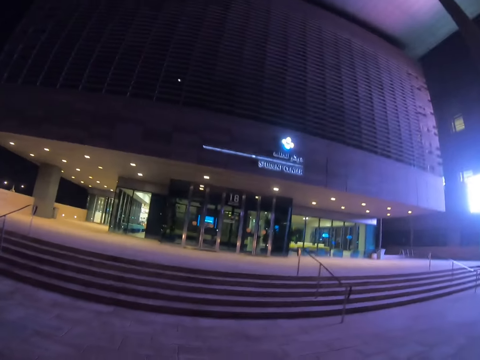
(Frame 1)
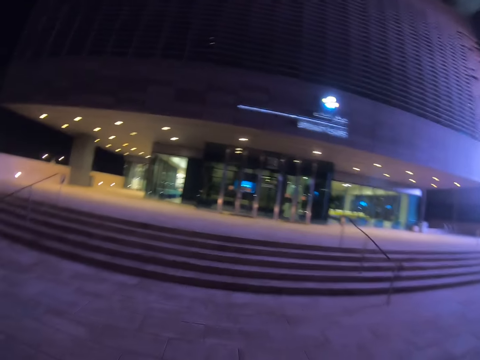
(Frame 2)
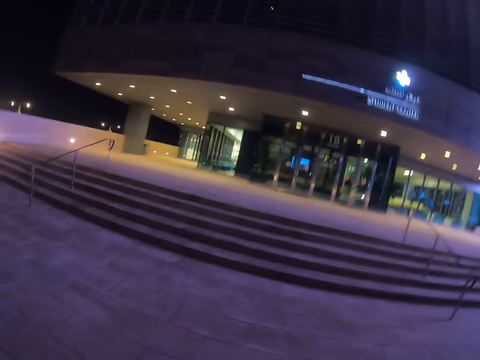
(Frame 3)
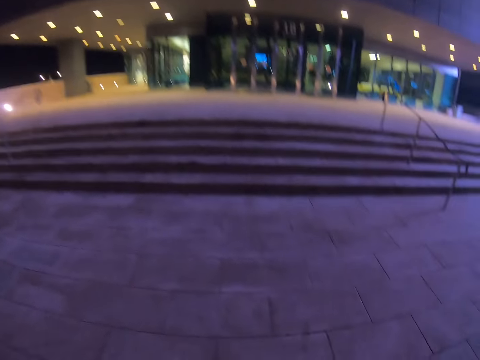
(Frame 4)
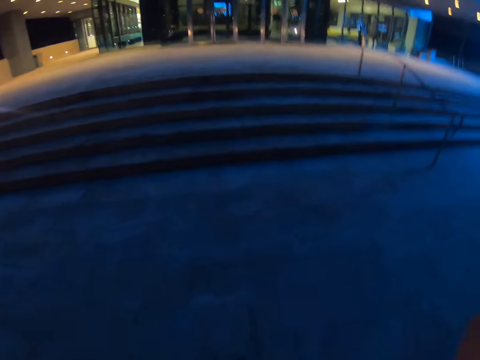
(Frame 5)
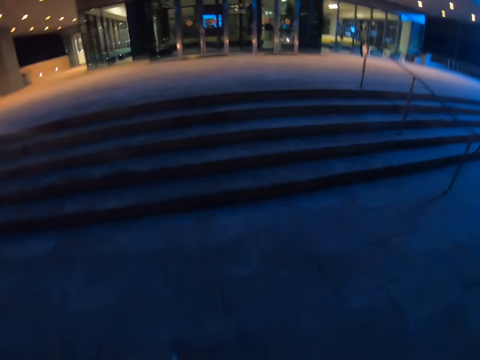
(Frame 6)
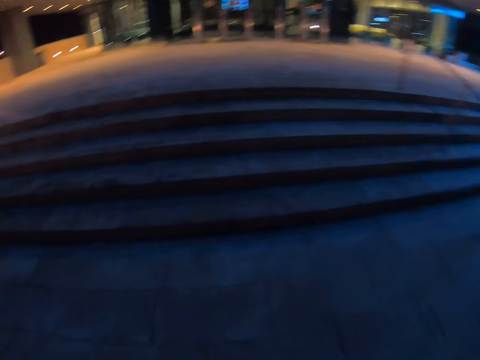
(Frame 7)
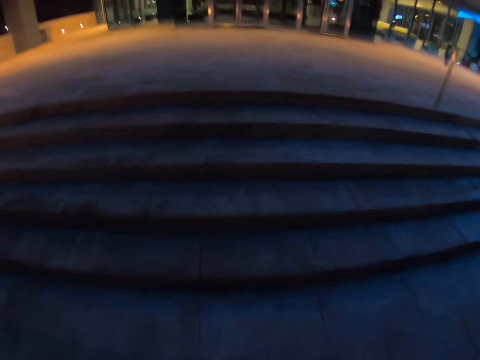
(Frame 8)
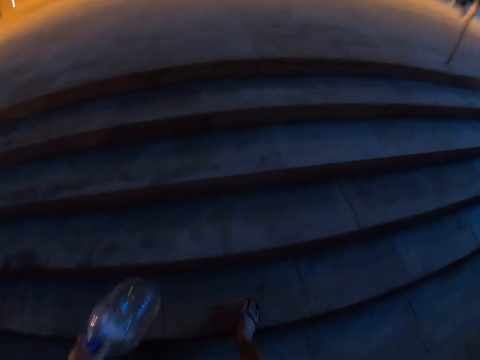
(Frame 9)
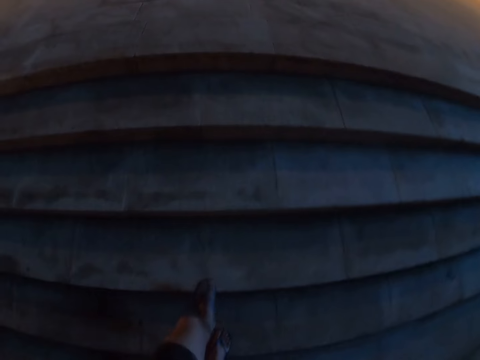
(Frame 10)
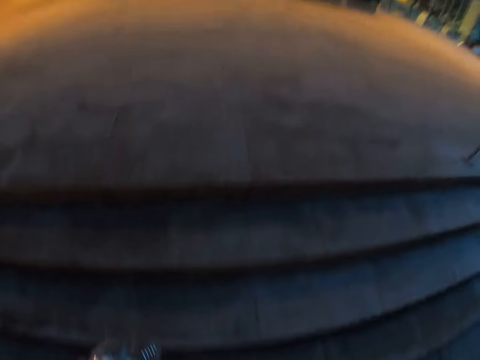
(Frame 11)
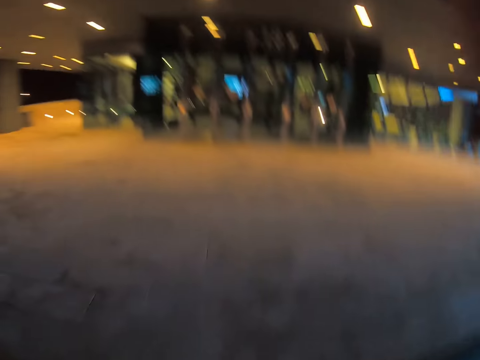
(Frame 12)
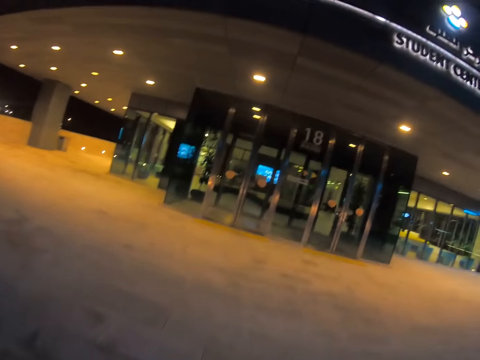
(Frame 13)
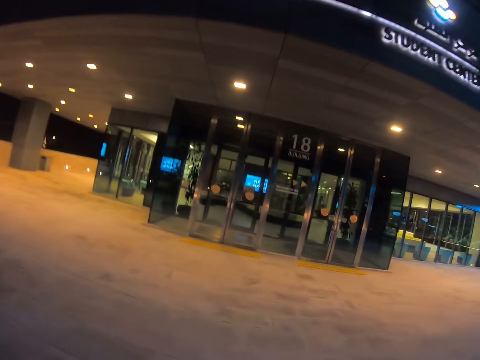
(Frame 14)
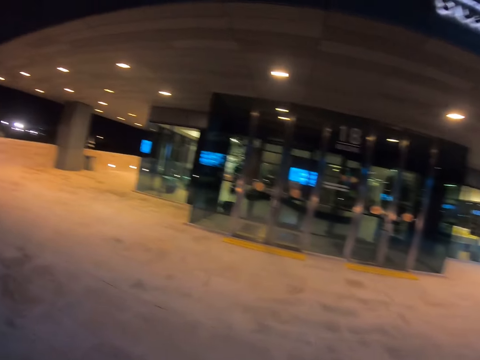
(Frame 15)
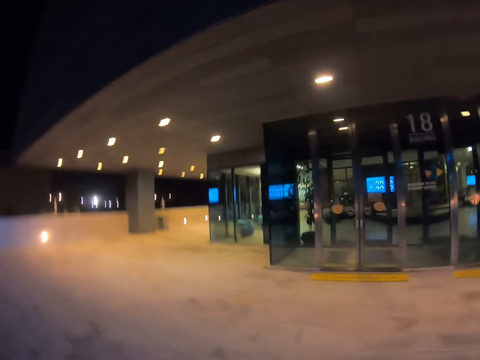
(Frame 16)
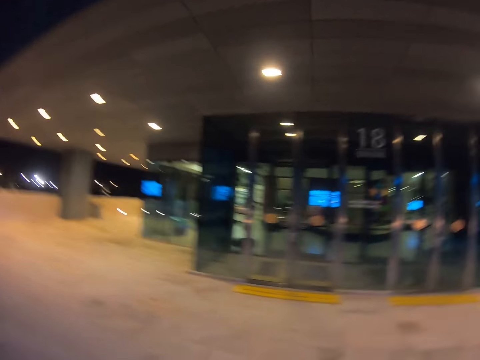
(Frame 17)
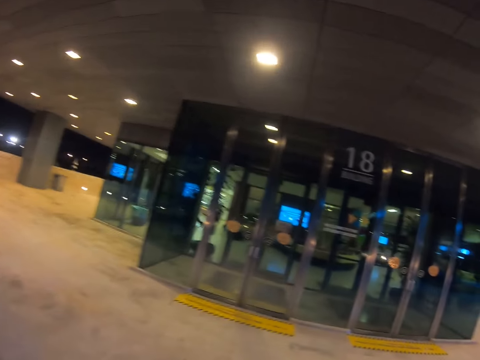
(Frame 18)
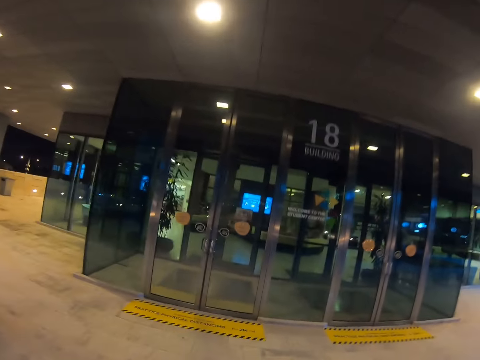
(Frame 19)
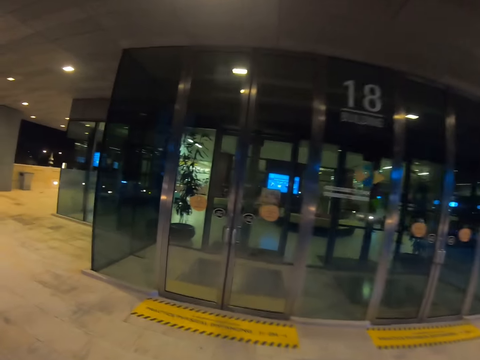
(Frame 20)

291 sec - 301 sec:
The camera wearer adjusts the camera. They walk on the street.

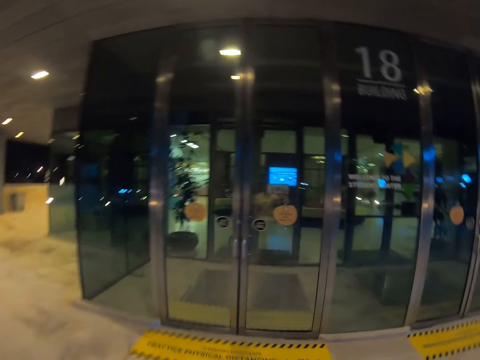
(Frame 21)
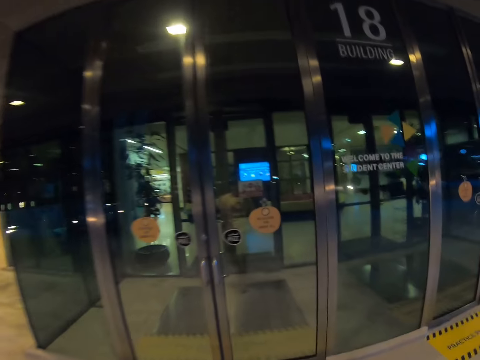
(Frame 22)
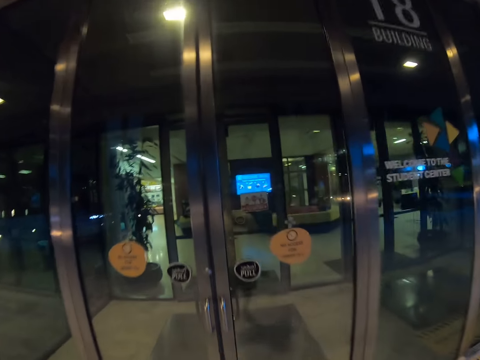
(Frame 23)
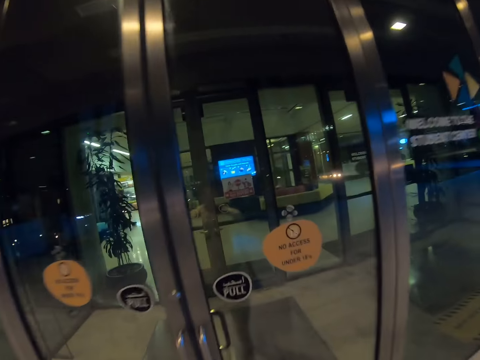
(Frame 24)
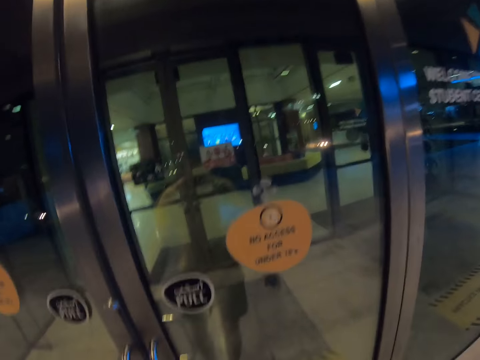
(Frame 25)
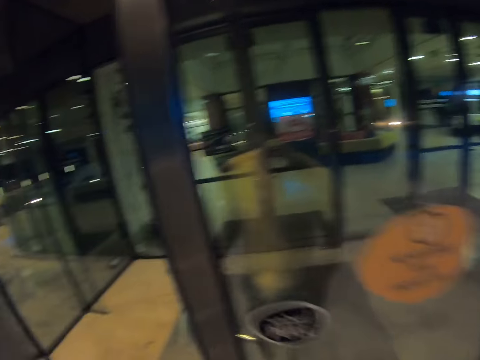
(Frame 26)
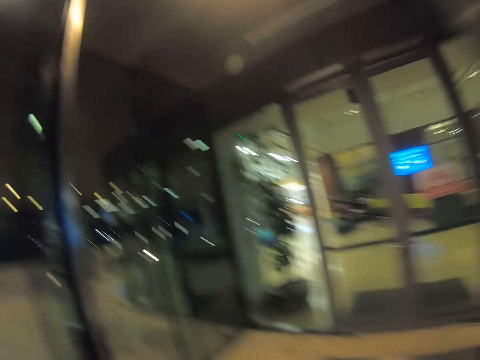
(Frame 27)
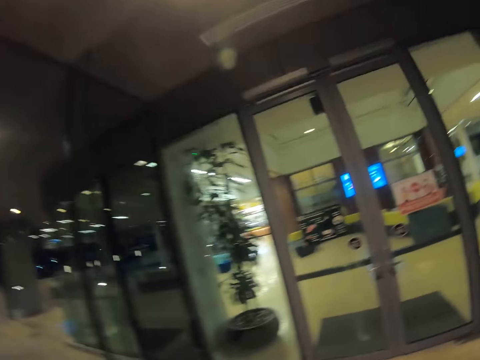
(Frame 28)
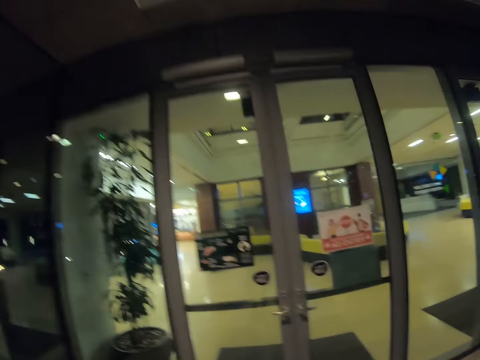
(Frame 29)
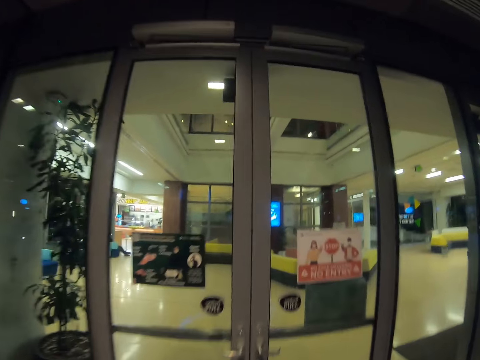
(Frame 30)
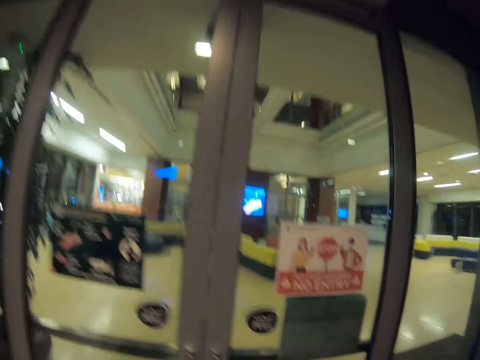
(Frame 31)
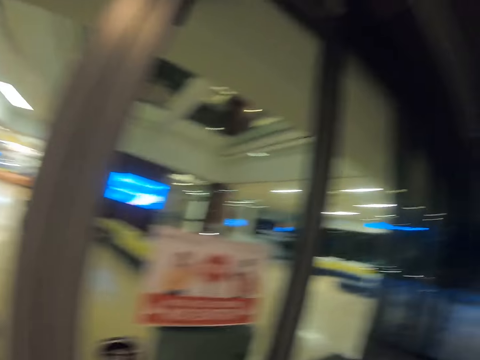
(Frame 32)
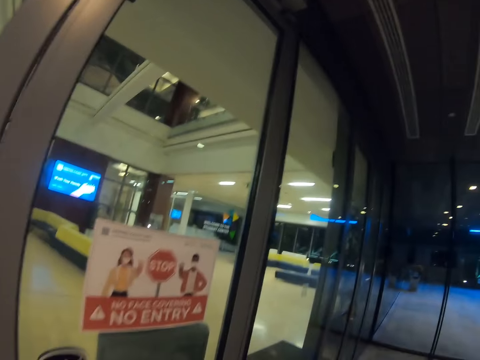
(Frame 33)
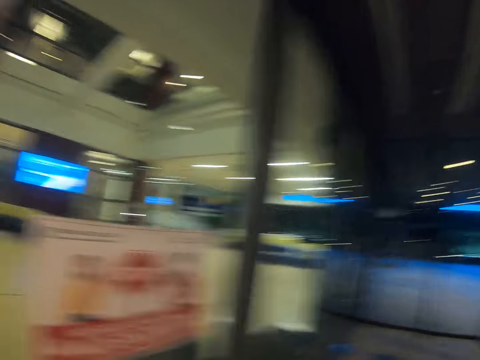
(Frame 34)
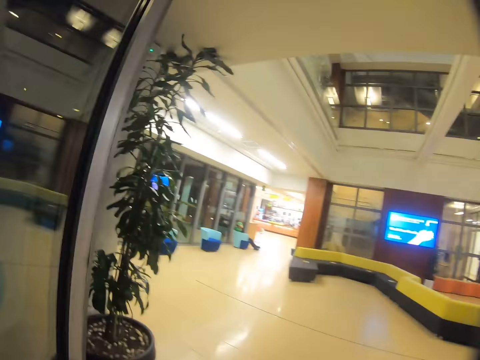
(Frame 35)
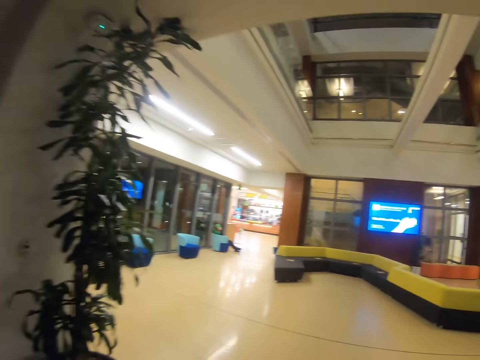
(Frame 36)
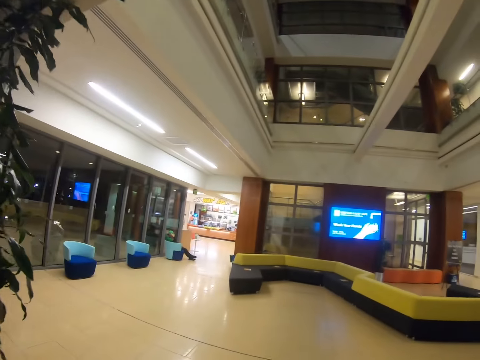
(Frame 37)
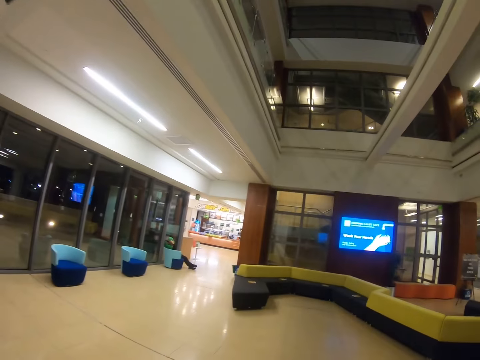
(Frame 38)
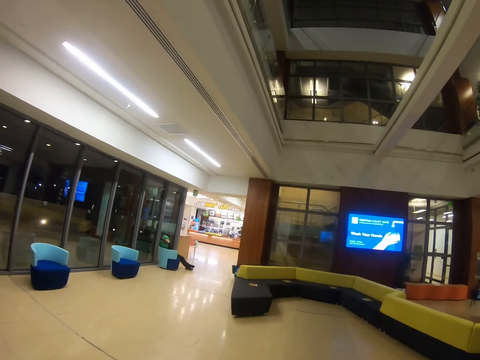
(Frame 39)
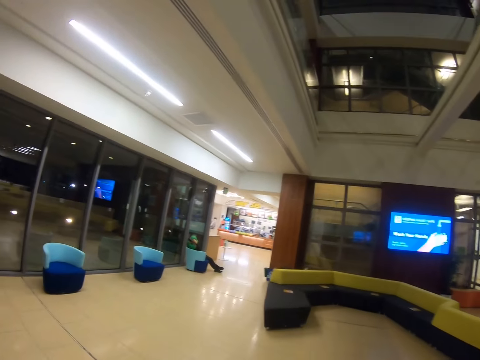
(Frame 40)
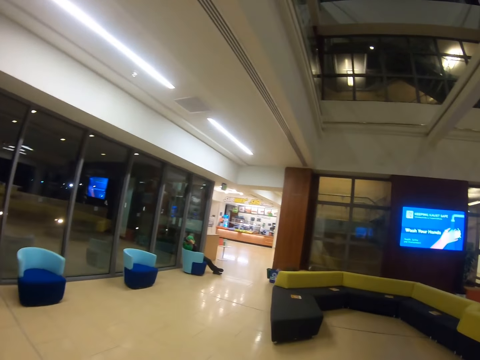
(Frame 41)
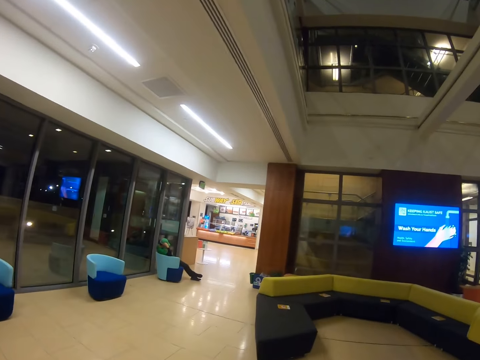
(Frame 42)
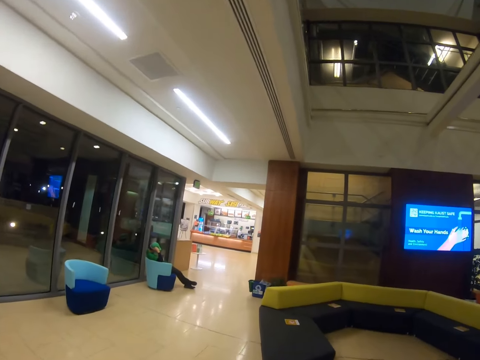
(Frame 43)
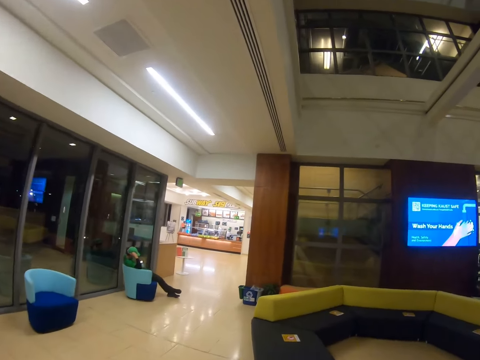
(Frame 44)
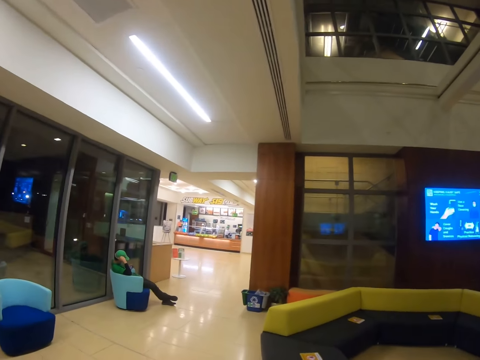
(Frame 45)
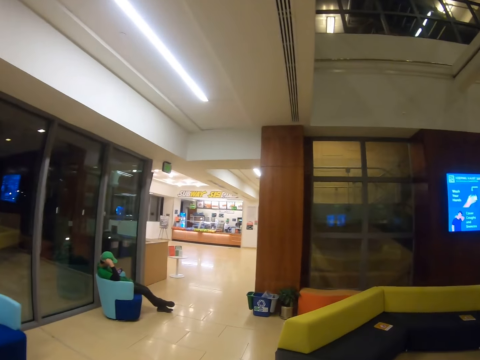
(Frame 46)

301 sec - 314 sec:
The camera wearer opens the door. They walk in the room. They open the other door. They walk in the other room.

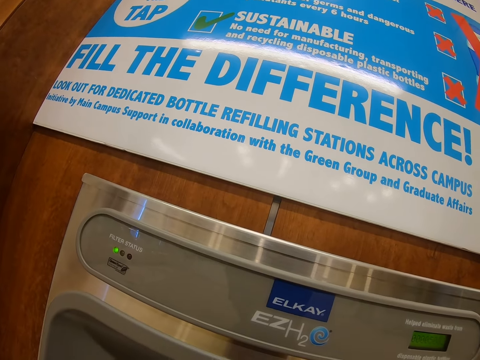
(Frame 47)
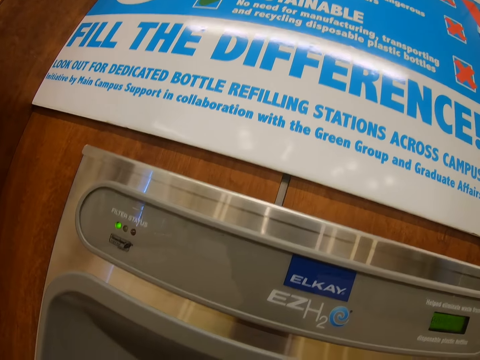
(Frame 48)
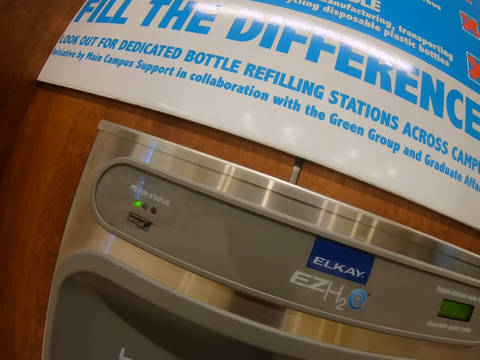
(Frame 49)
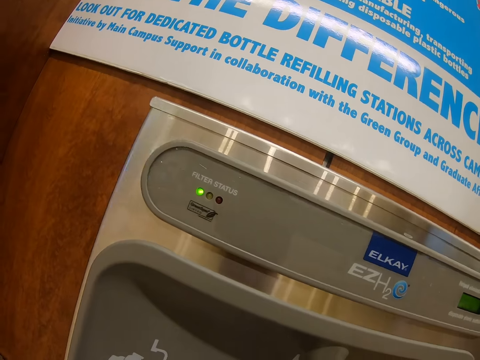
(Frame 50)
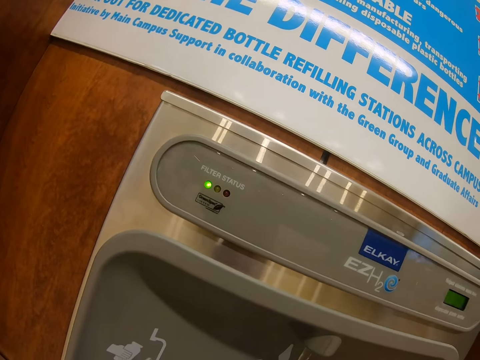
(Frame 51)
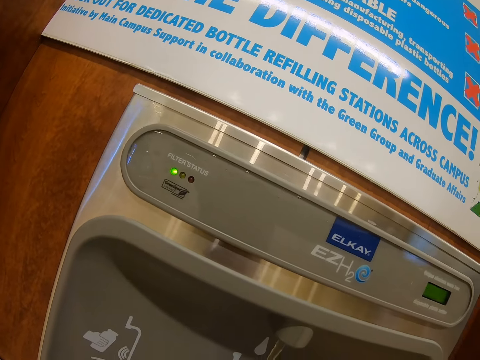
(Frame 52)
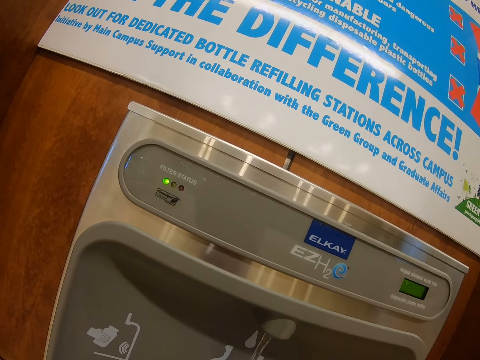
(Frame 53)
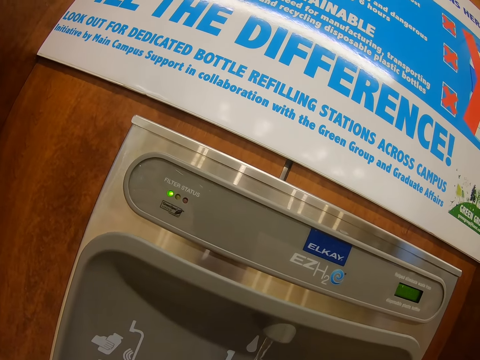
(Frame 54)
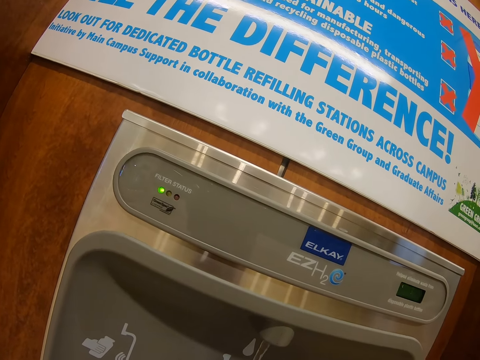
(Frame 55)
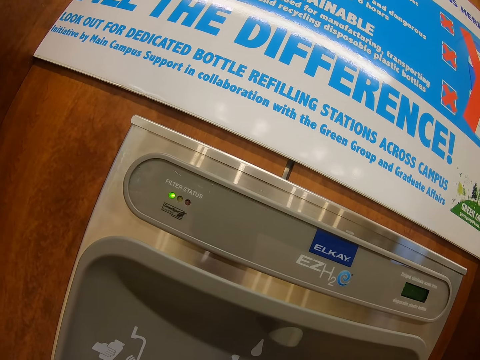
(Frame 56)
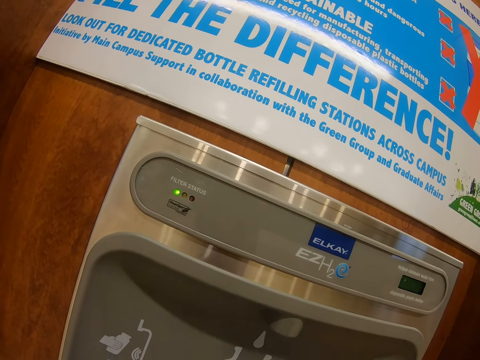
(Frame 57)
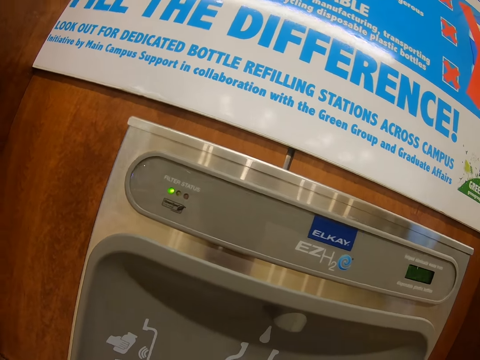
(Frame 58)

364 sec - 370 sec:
The camera wearer looks around.
